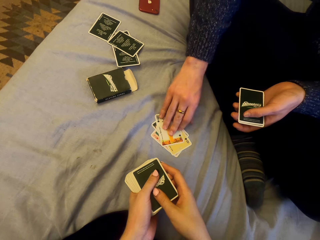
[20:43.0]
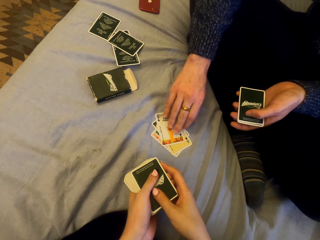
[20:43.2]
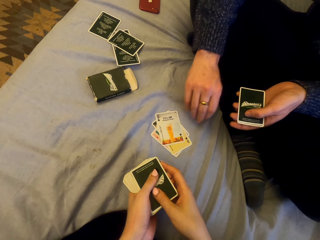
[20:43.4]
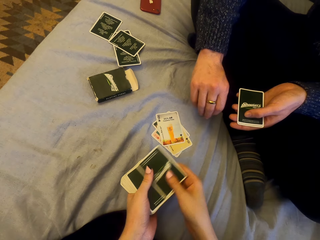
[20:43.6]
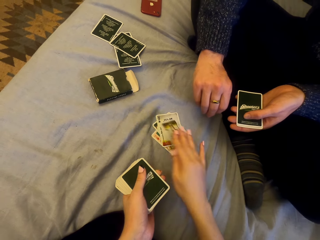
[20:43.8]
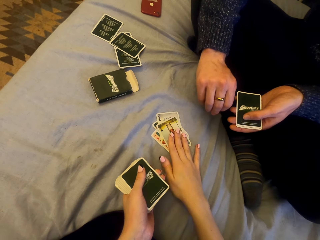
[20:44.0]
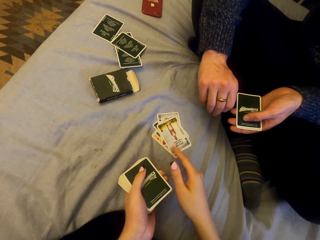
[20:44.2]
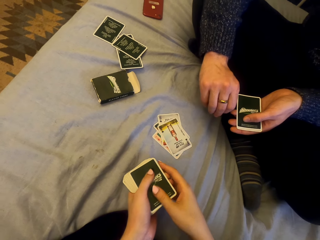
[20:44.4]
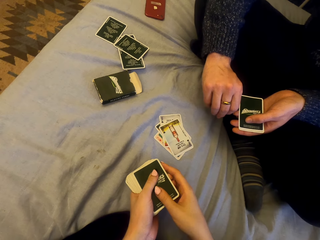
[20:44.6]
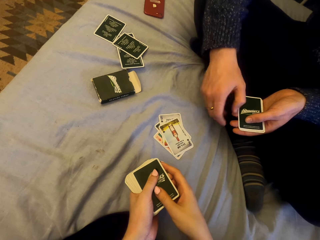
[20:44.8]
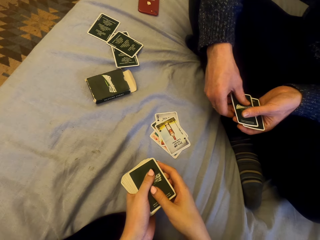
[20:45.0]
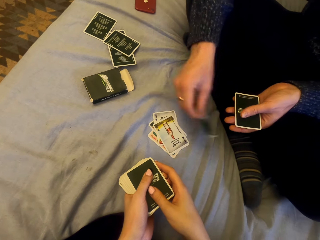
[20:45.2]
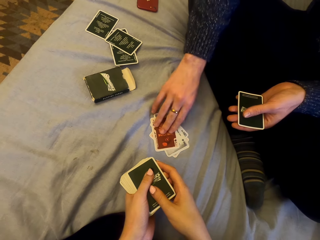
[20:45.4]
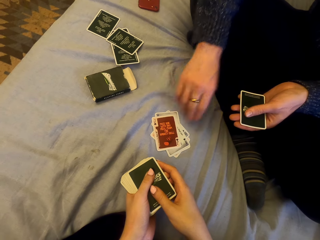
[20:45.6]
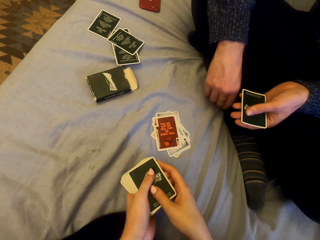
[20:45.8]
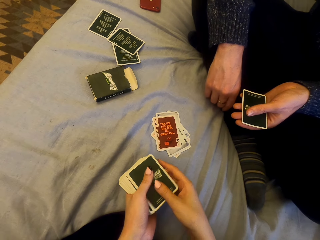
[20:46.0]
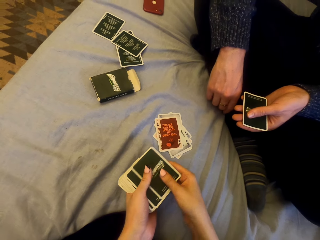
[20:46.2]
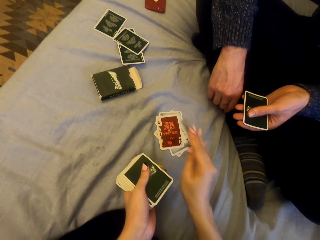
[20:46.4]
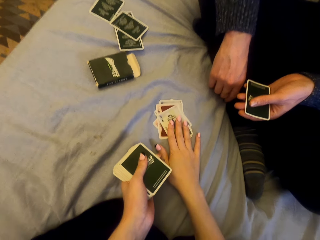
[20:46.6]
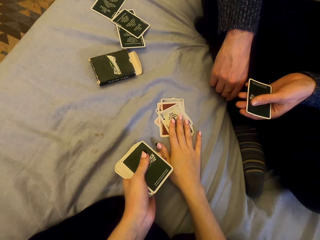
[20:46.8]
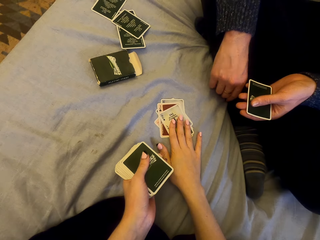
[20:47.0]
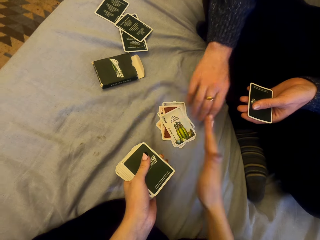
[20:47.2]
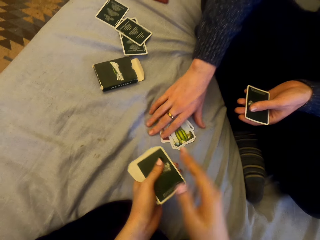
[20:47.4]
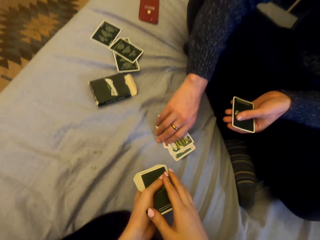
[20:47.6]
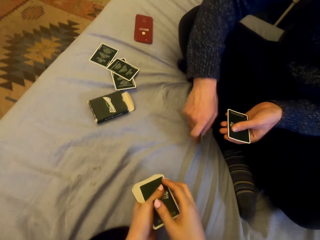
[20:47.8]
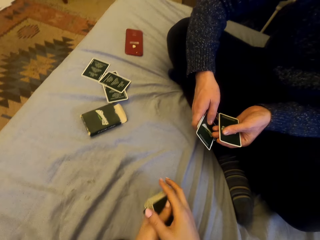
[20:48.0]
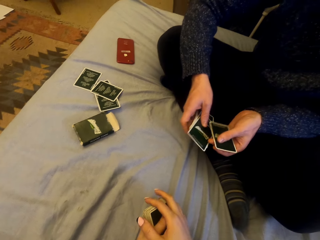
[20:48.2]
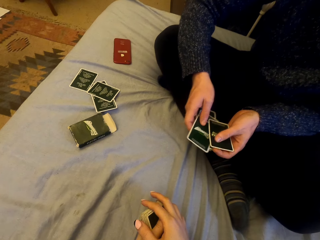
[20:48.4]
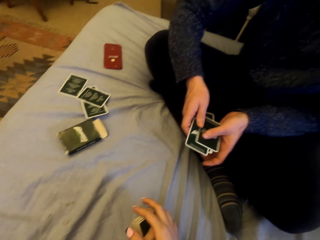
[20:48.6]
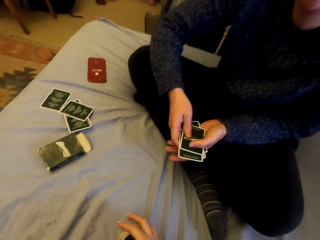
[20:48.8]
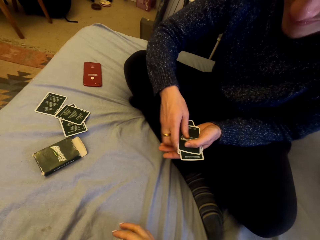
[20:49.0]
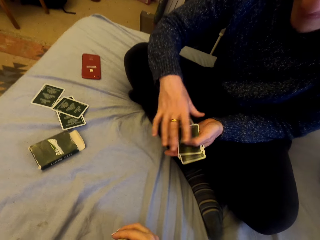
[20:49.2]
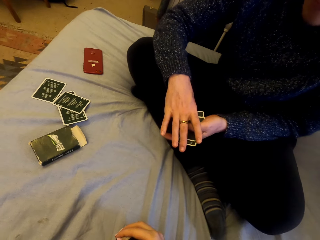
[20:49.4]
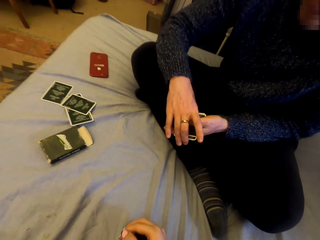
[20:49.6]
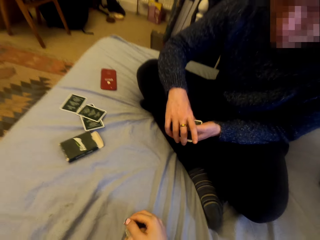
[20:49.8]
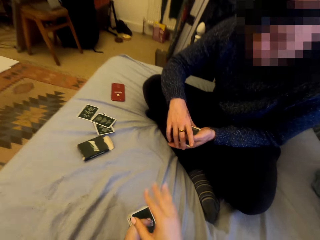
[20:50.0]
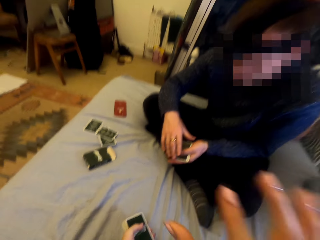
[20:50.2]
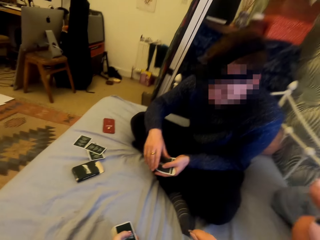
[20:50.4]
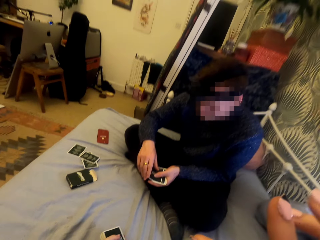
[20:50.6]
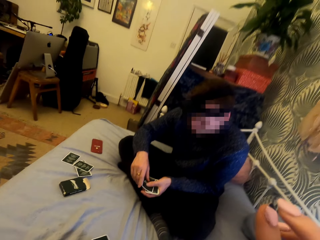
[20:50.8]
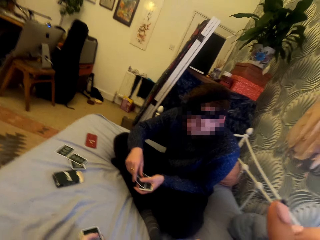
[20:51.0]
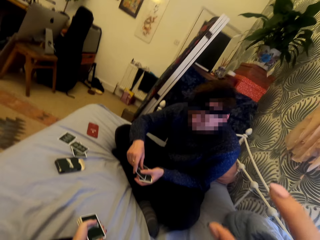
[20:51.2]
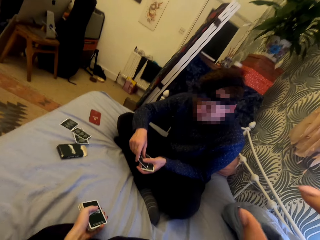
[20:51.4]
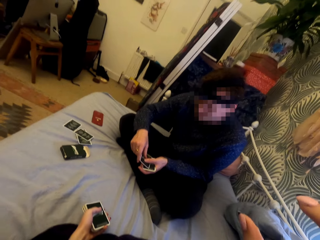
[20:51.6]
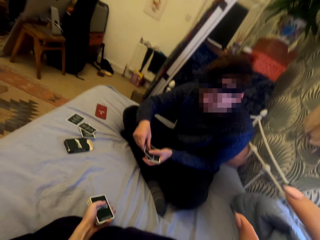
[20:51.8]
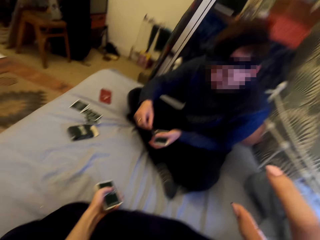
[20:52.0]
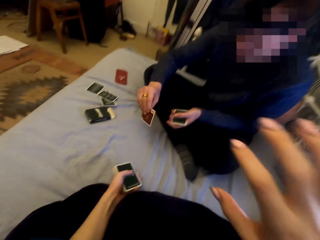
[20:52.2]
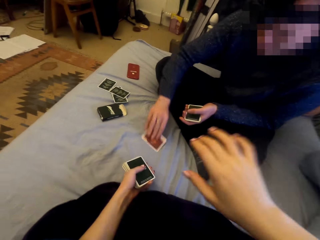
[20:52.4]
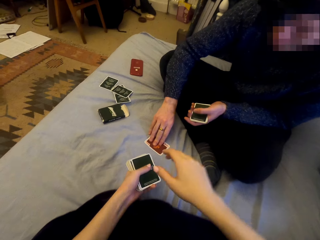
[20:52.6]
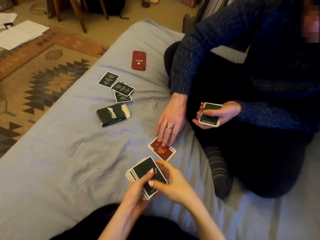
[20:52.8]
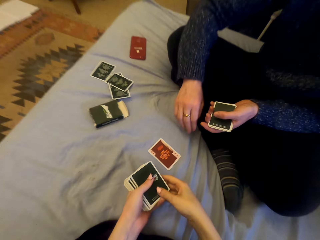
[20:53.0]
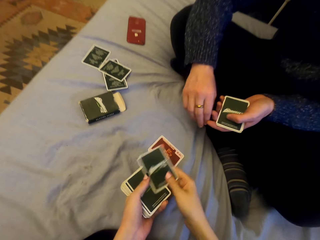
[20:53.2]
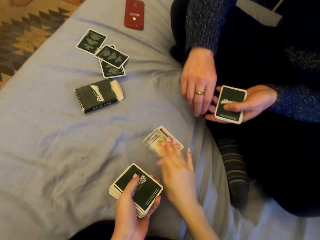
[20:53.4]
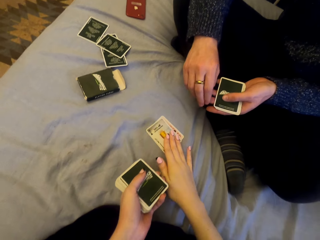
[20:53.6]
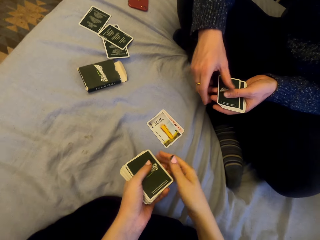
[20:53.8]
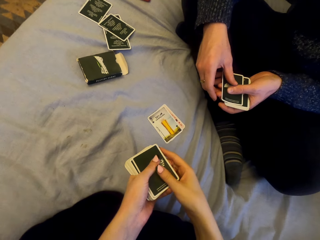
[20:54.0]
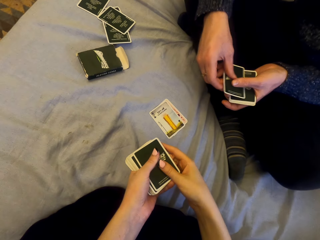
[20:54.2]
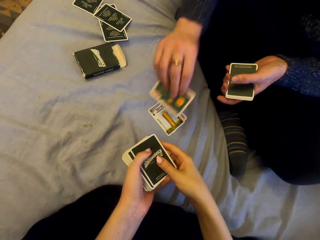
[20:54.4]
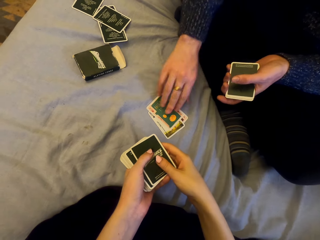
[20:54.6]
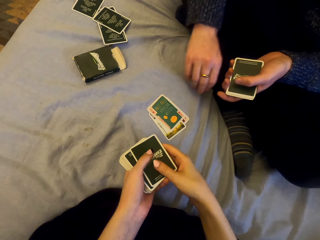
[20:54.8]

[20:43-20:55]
A man puts the card down. The camera wearer puts the card down. The man puts the card down. The camera wearer puts the card down. The man picks up the cards. The camera wearer talks with the man. The man plays cards with the camera wearer. The man puts the card down. The camera wearer puts the card down.

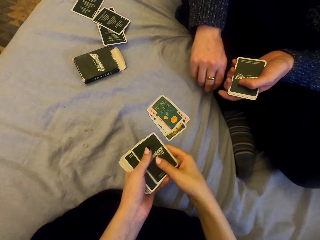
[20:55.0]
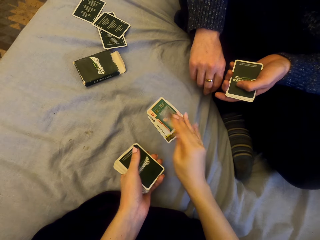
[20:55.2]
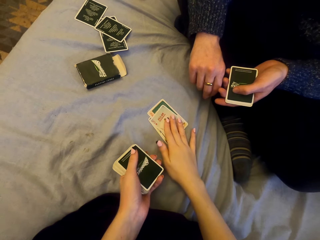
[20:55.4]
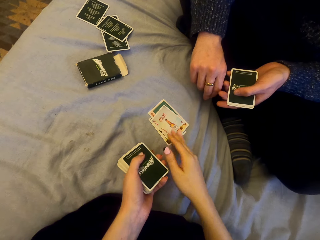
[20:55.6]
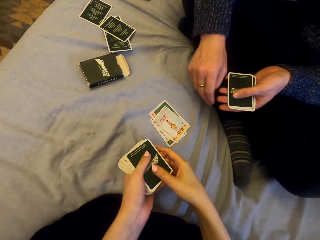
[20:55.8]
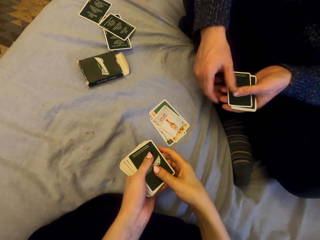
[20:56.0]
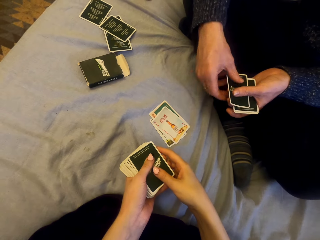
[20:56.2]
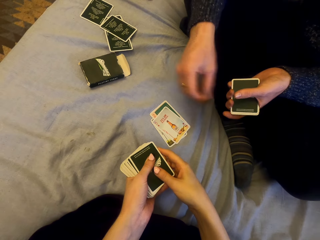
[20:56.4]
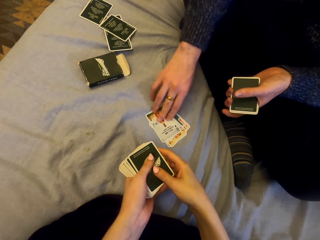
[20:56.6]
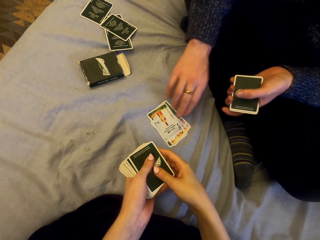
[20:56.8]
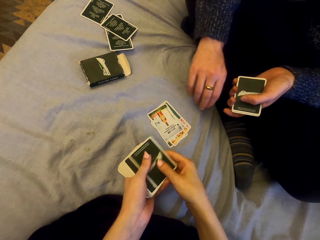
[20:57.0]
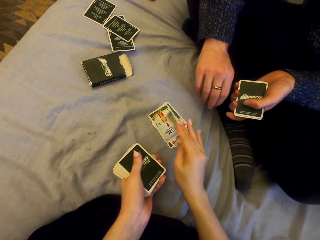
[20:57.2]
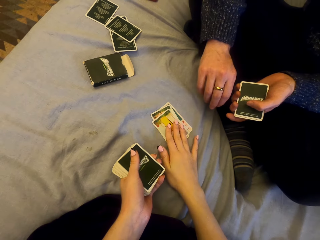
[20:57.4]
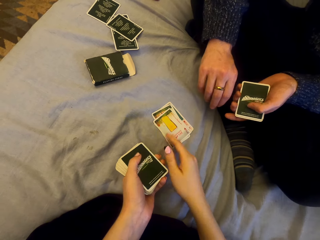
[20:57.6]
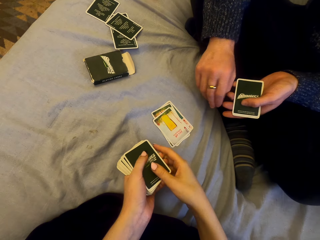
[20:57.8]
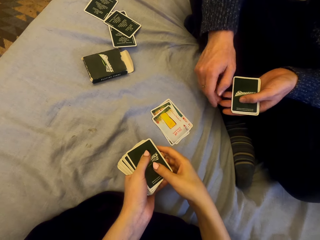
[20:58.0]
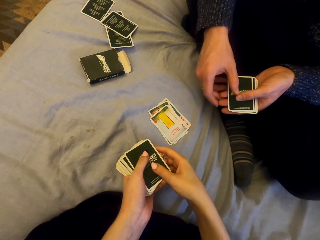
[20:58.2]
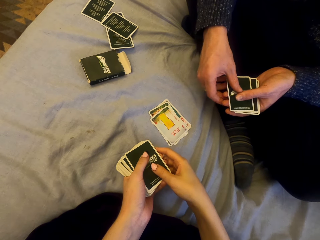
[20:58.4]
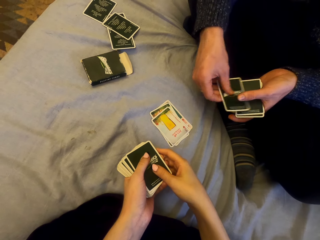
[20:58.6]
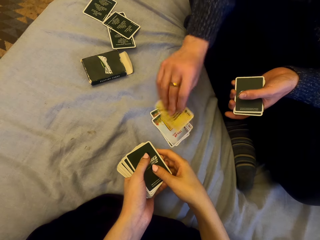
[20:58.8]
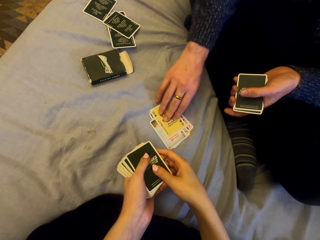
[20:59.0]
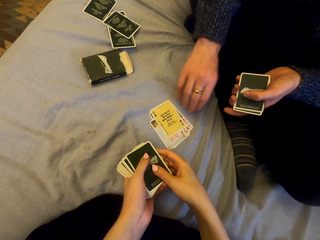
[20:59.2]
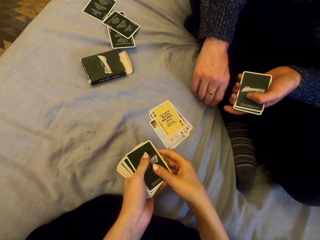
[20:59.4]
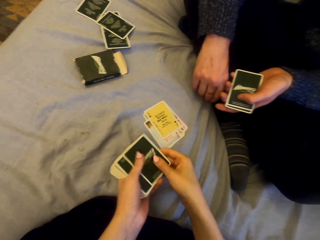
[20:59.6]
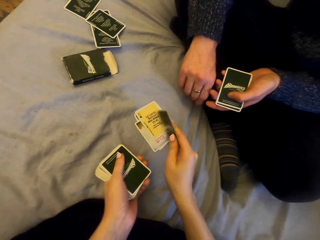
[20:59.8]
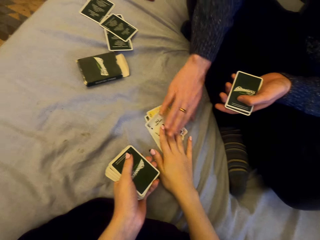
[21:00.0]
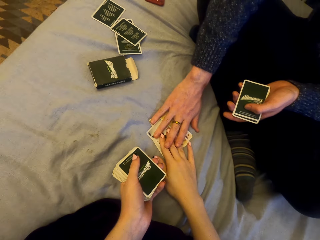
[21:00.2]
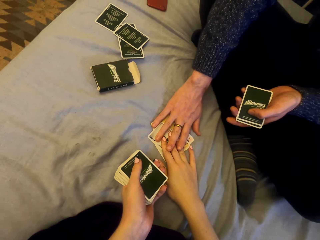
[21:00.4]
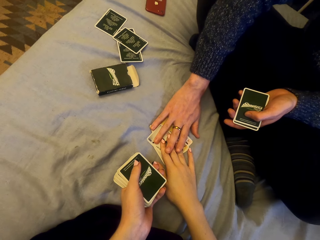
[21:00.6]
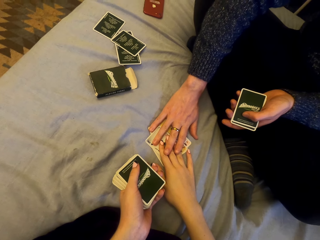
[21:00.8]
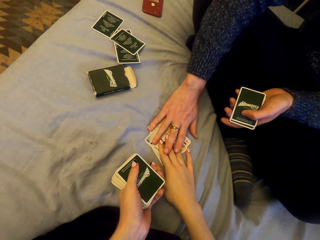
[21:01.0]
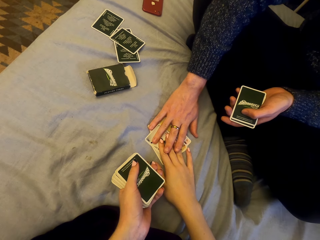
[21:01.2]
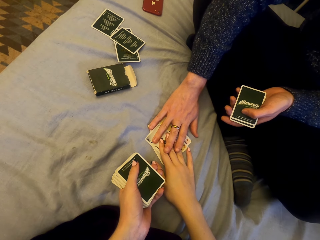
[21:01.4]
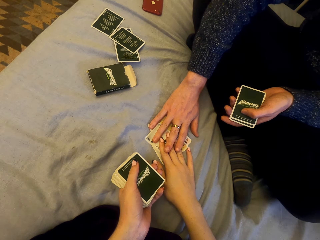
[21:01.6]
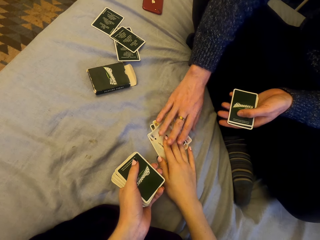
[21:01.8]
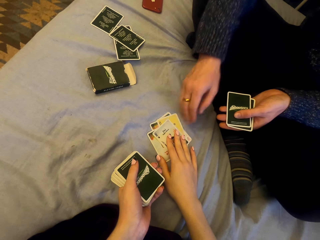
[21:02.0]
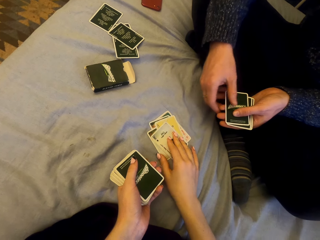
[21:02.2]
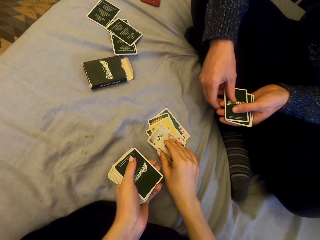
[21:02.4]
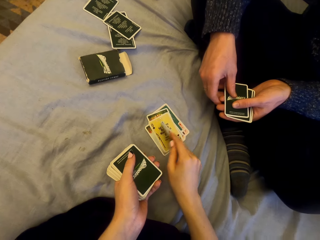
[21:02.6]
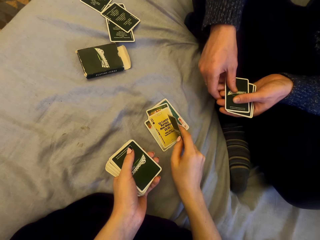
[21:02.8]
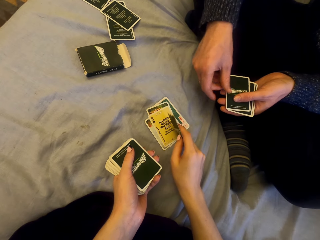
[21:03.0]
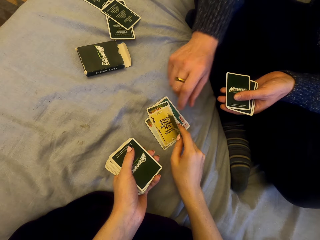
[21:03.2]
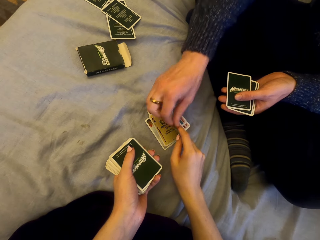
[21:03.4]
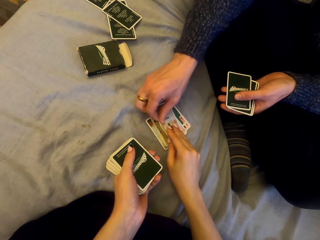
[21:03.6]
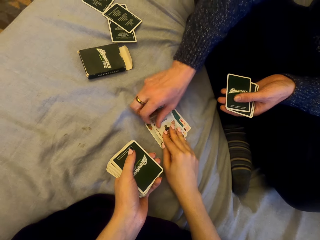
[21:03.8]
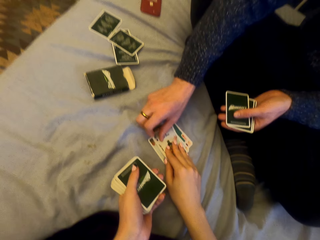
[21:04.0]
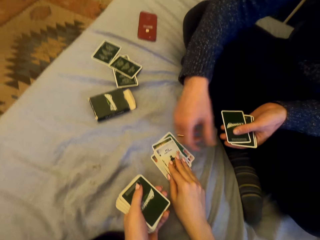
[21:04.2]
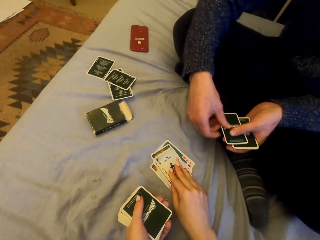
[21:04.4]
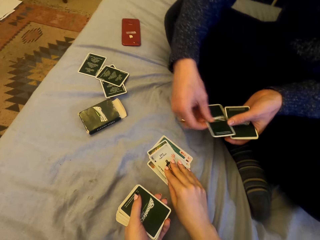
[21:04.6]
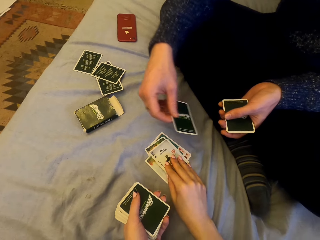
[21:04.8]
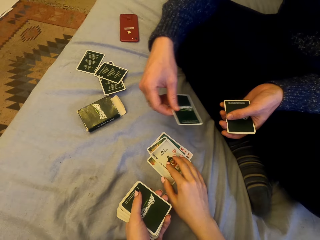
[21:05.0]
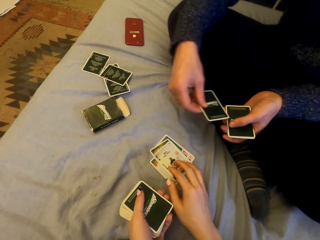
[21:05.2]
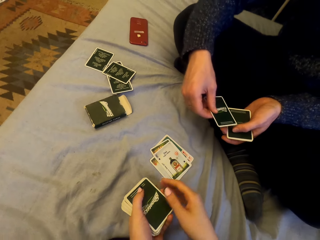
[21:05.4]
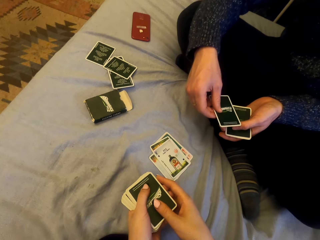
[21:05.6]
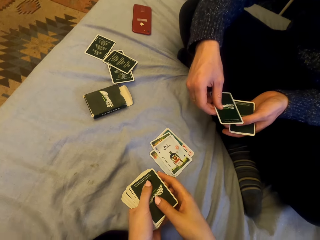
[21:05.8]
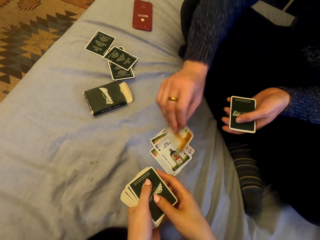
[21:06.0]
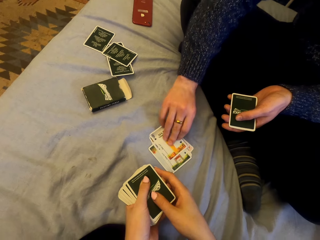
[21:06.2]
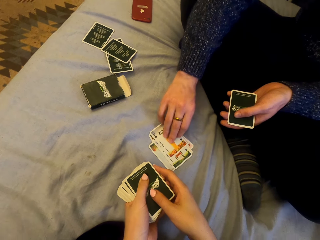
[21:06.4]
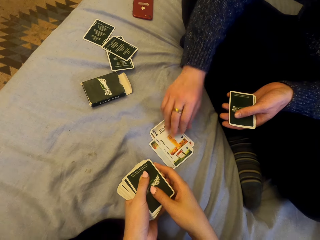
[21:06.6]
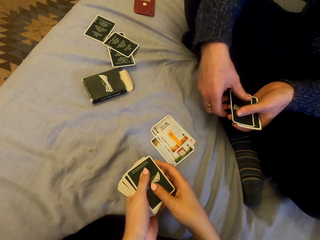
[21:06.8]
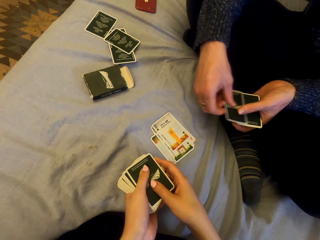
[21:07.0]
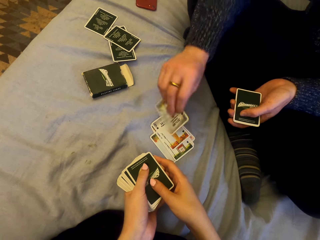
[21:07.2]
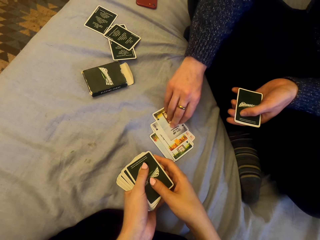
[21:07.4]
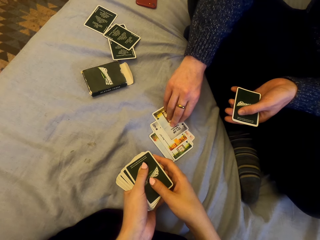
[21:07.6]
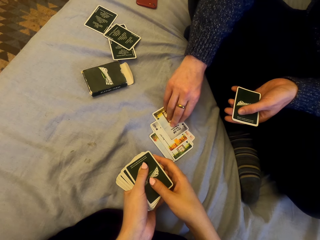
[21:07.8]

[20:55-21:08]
A man puts the card down. The camera wearer puts the card down. The man puts the card down. The camera wearer puts the card down. The man puts the card down. The camera wearer puts the card down. The man touches the cards. The camera wearer holds the card. They talk with the man. The man touches the card. The man puts the card down. He puts the card down again.
